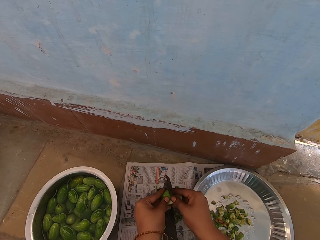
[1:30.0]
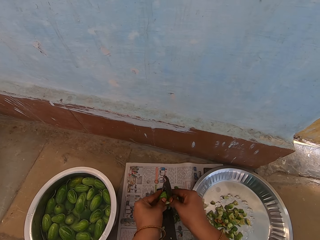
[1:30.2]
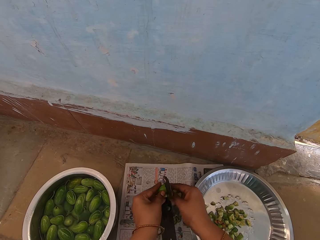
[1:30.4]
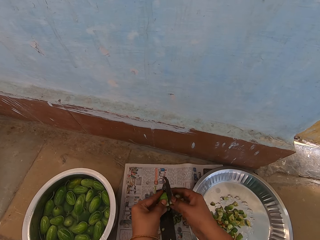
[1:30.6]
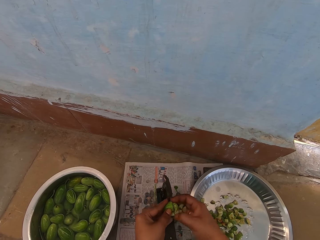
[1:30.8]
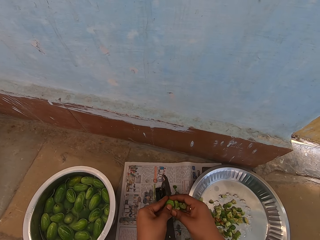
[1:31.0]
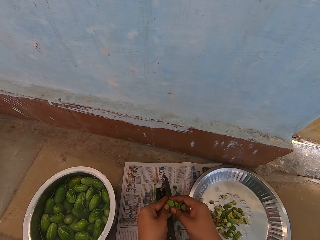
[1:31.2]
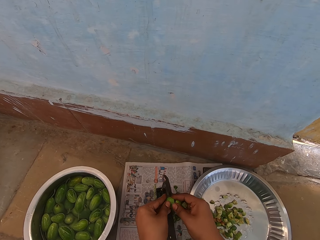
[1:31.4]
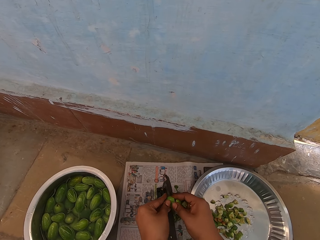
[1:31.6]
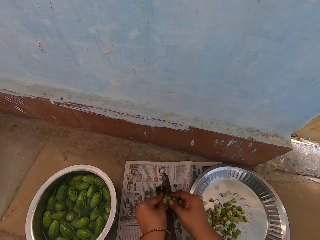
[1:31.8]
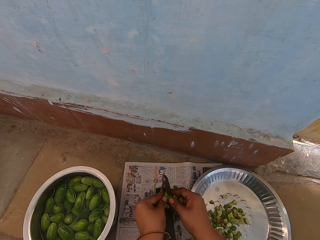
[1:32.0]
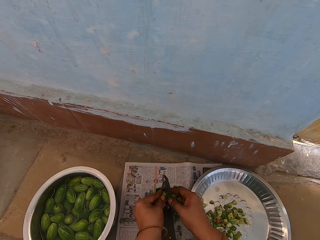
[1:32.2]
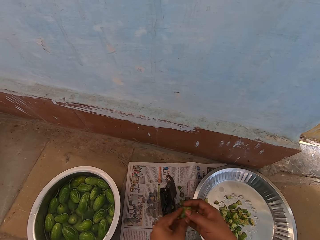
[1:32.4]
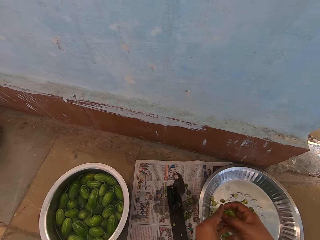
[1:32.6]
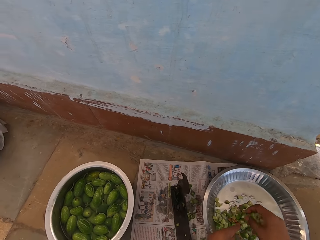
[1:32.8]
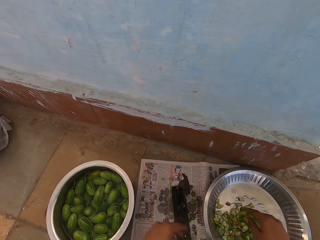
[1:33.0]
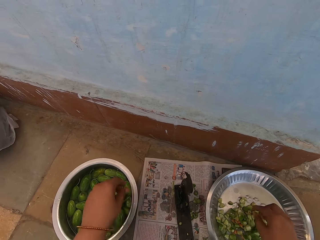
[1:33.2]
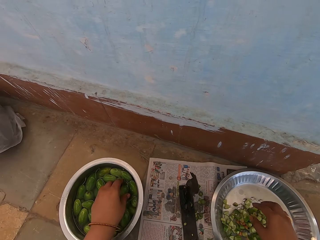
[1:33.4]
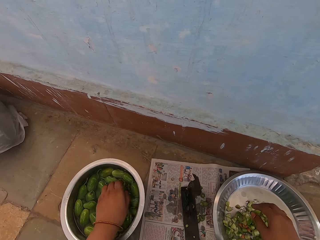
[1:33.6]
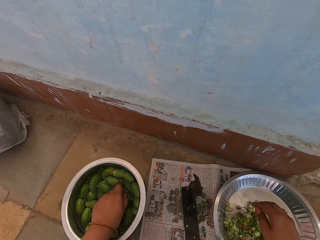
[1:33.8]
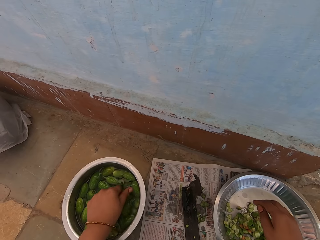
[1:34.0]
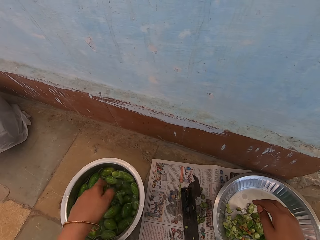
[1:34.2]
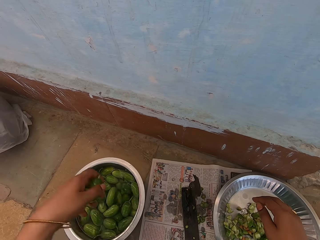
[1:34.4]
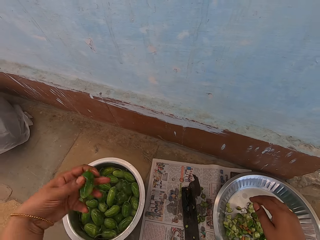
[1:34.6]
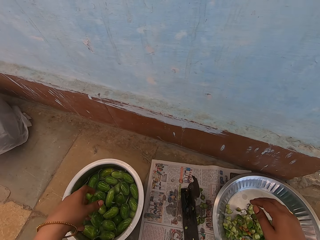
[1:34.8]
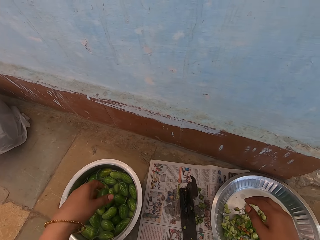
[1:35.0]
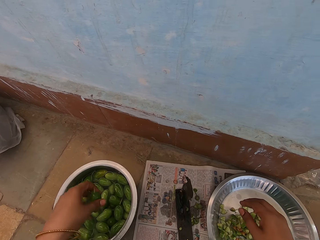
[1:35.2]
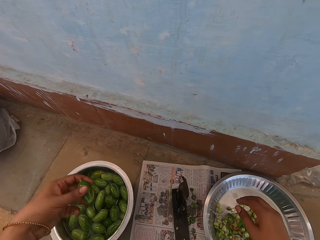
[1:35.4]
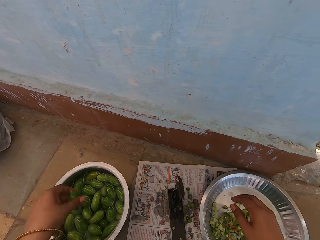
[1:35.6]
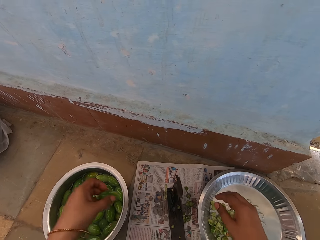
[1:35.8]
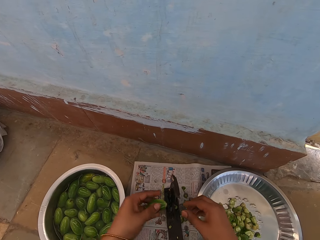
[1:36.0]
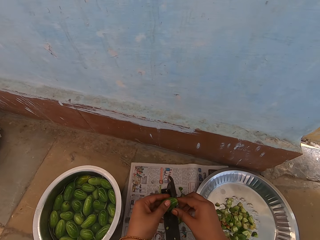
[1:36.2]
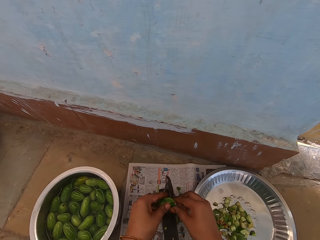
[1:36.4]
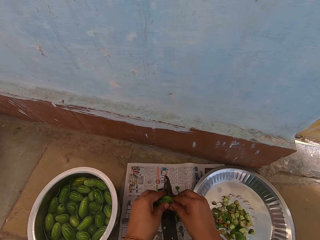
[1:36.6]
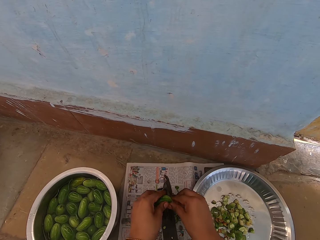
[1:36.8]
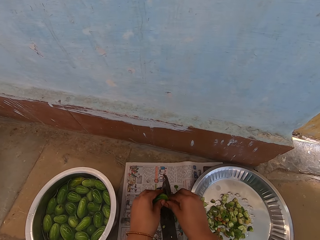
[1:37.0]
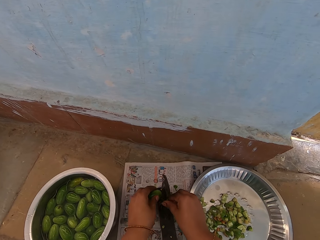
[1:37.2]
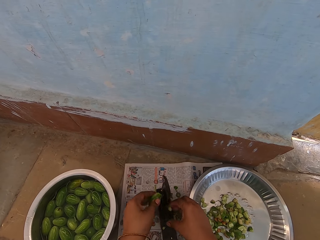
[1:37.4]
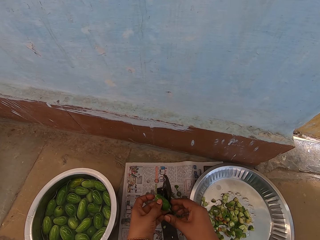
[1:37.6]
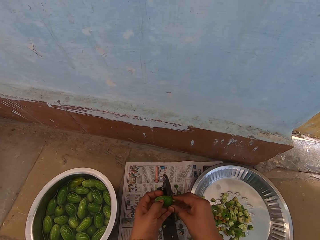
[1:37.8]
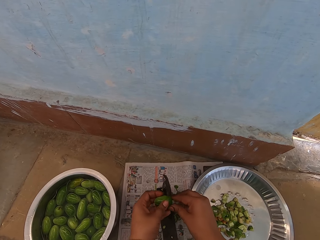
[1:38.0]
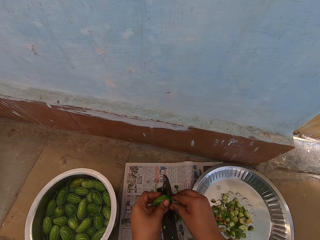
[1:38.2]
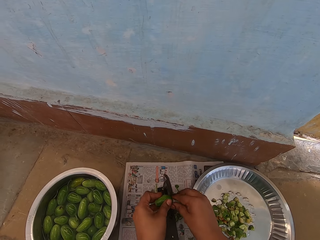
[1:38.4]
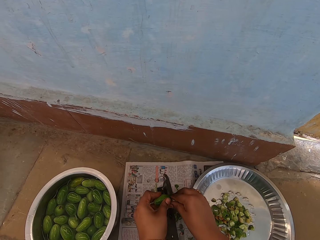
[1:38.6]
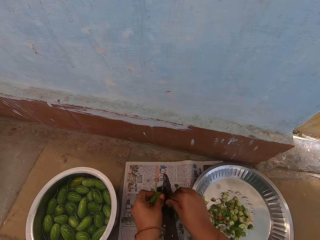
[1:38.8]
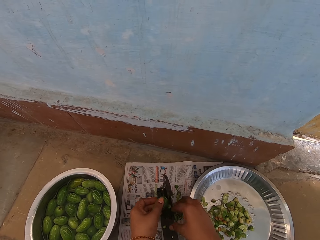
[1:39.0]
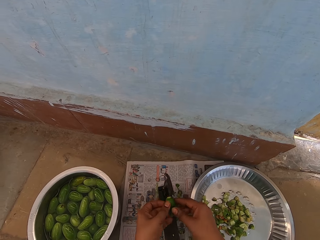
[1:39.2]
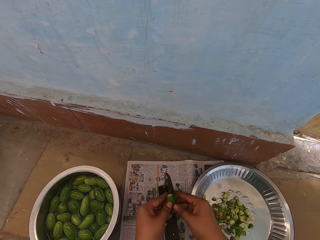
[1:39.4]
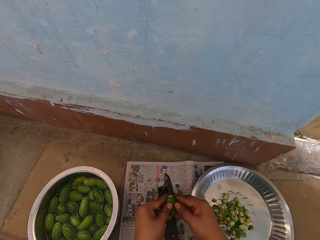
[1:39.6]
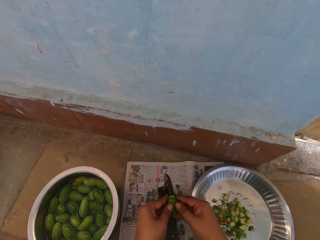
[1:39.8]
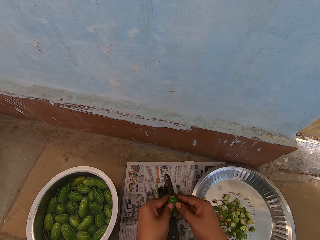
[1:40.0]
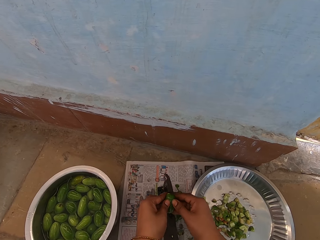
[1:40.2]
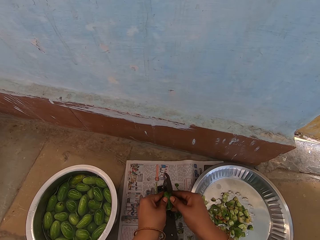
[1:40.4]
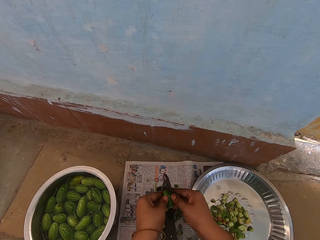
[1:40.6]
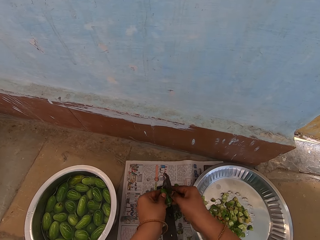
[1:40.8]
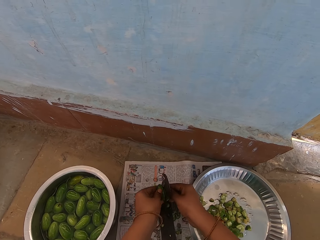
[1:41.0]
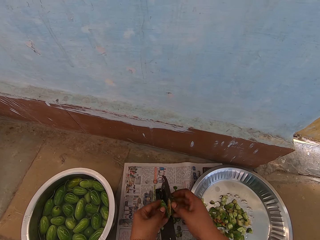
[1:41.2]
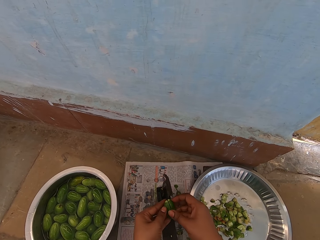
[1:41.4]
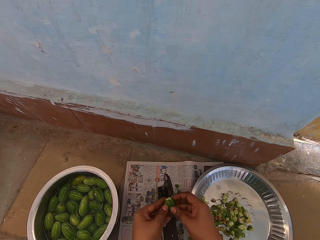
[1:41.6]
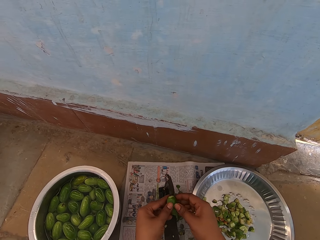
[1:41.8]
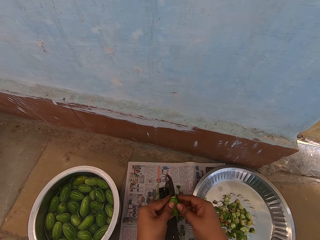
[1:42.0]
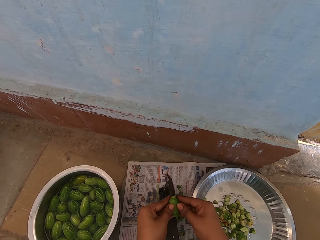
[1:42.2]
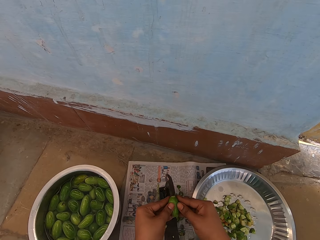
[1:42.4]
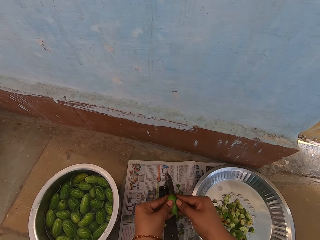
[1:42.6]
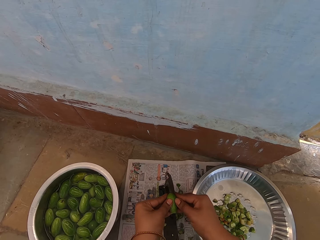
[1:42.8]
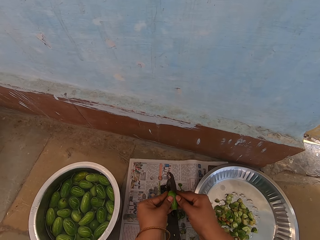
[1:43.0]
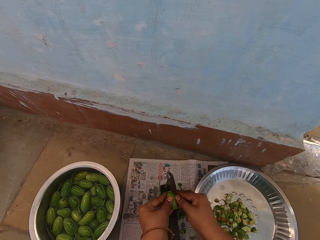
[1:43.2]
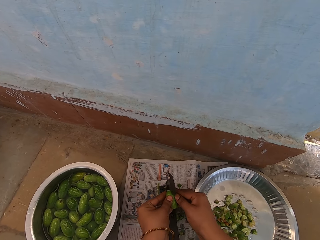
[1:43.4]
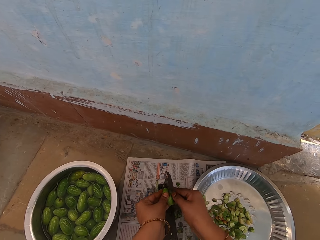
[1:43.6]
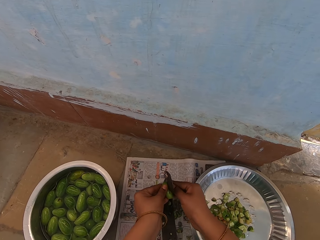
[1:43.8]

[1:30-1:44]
The camera wearer drops pieces of vegetable in the platter. They rinse the vegetable in the cooking pot. They pick the vegetable. They shake water off the vegetable. They cut off the vegetable tips with a vegetable cutter. They cut the vegetable into pieces with the vegetable cutter.

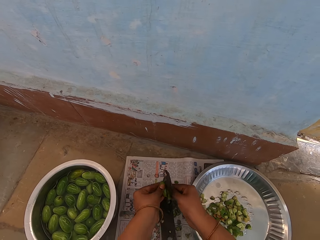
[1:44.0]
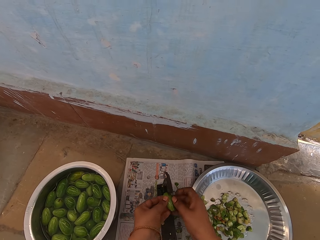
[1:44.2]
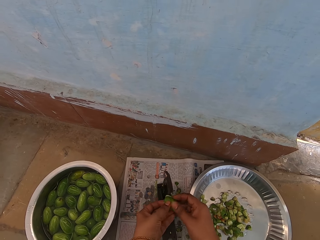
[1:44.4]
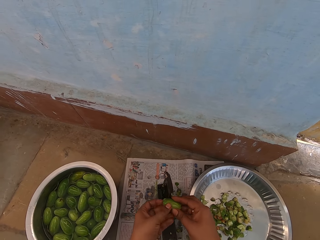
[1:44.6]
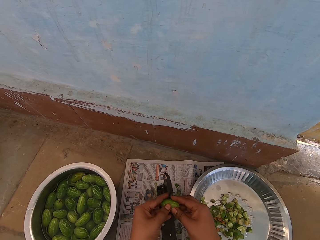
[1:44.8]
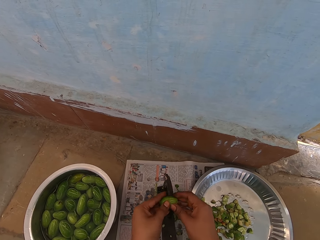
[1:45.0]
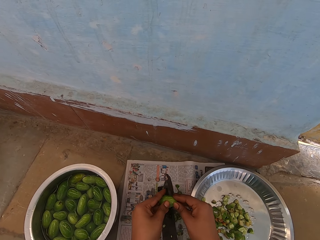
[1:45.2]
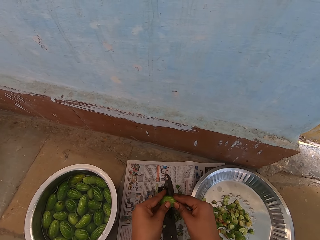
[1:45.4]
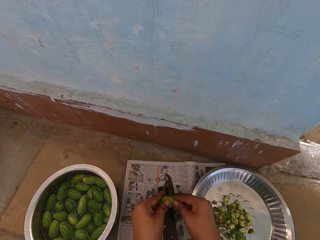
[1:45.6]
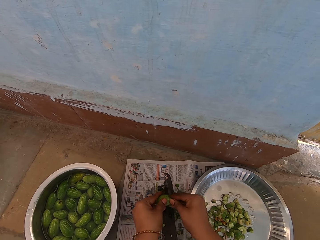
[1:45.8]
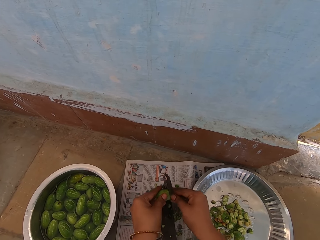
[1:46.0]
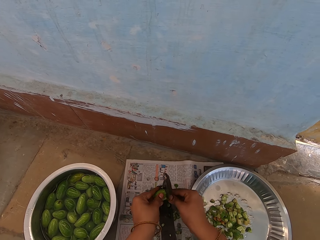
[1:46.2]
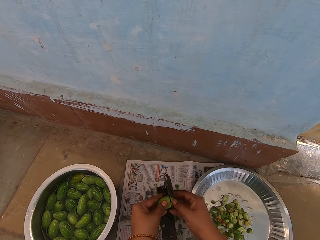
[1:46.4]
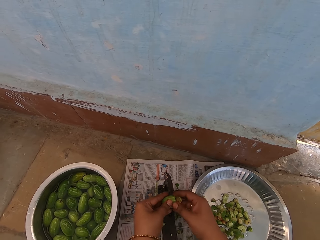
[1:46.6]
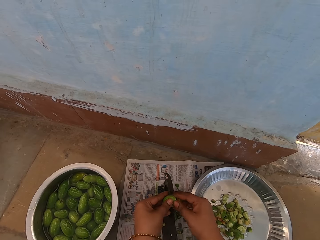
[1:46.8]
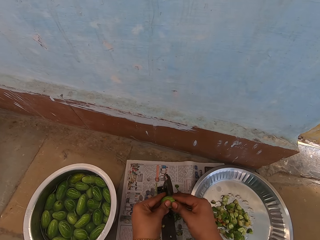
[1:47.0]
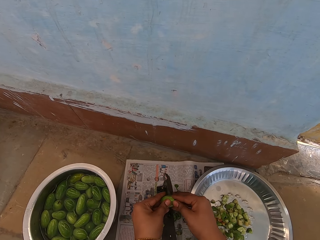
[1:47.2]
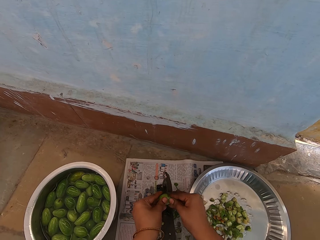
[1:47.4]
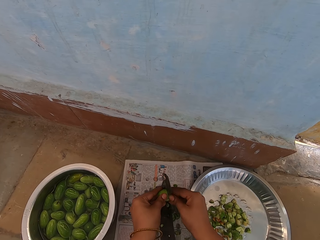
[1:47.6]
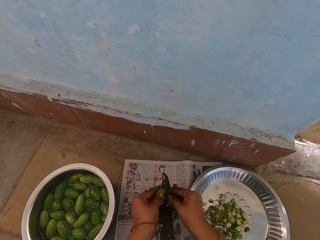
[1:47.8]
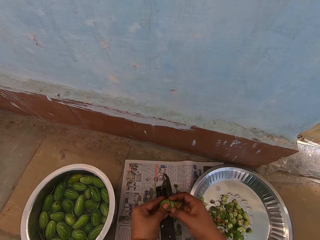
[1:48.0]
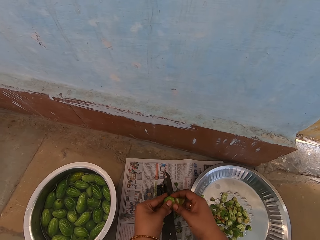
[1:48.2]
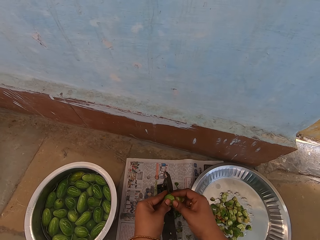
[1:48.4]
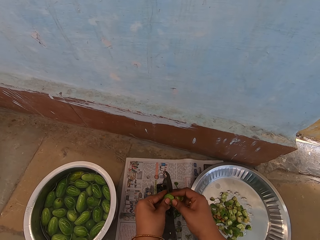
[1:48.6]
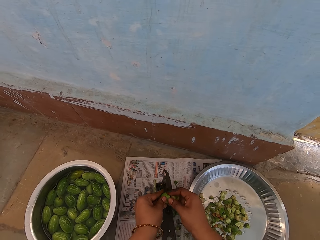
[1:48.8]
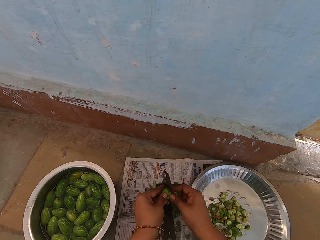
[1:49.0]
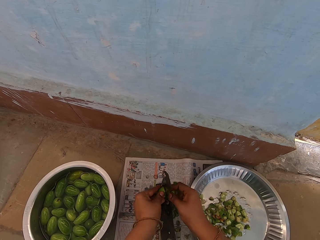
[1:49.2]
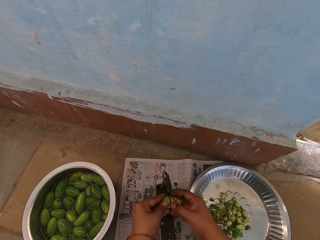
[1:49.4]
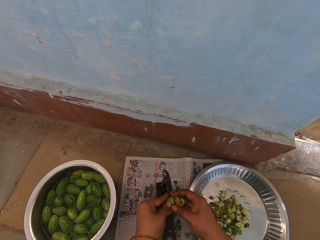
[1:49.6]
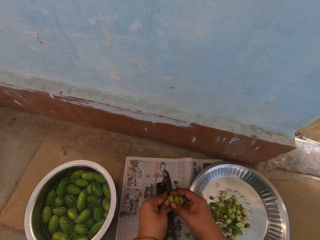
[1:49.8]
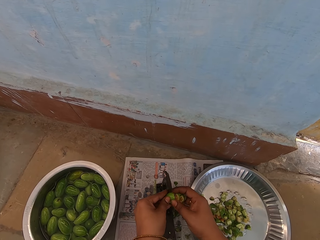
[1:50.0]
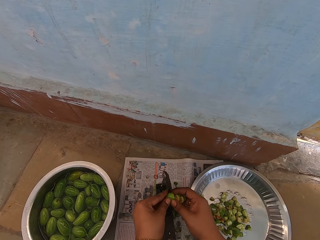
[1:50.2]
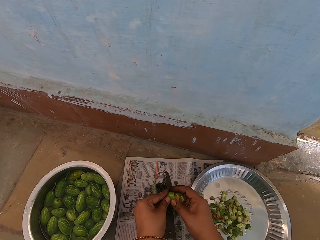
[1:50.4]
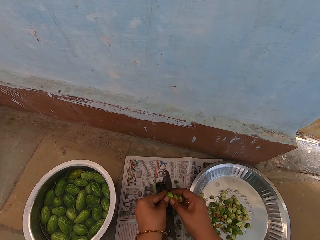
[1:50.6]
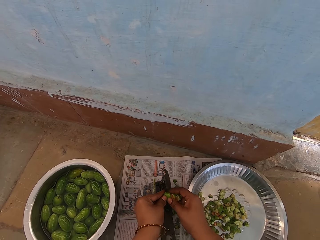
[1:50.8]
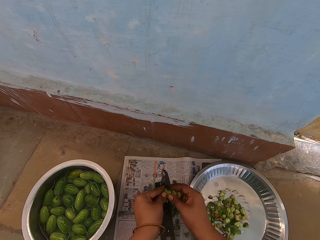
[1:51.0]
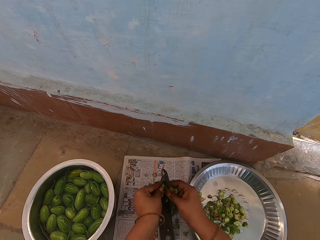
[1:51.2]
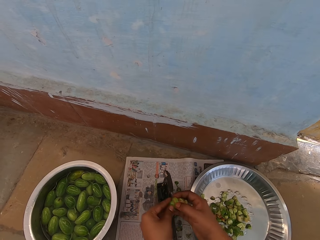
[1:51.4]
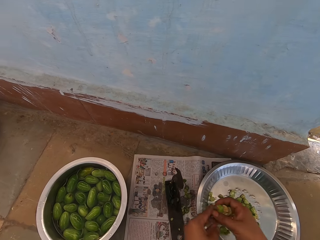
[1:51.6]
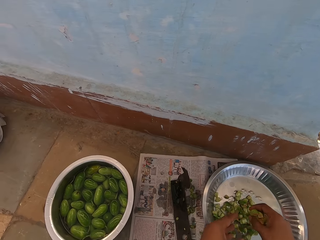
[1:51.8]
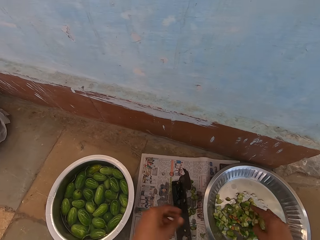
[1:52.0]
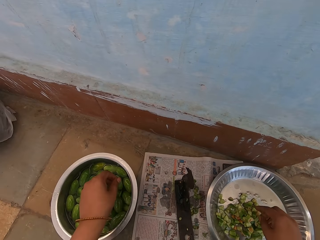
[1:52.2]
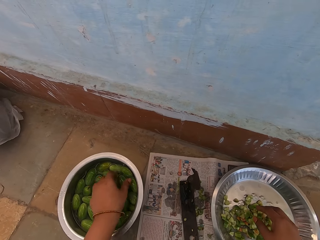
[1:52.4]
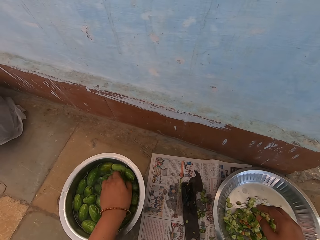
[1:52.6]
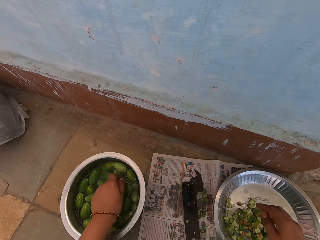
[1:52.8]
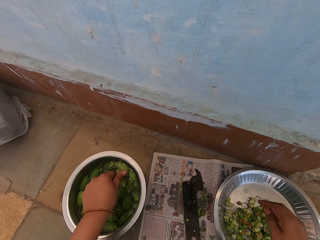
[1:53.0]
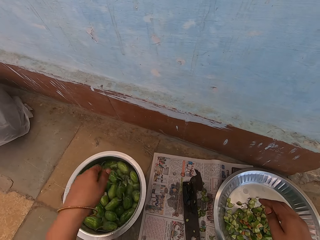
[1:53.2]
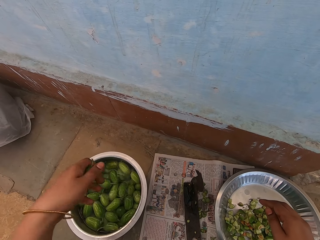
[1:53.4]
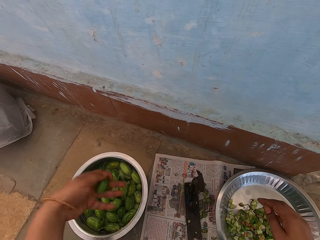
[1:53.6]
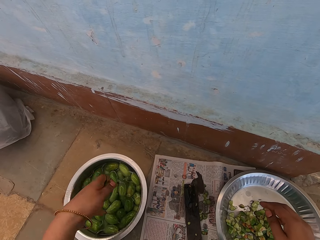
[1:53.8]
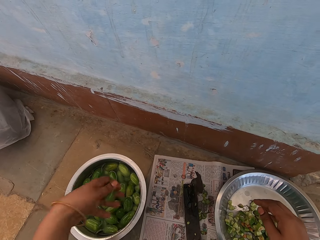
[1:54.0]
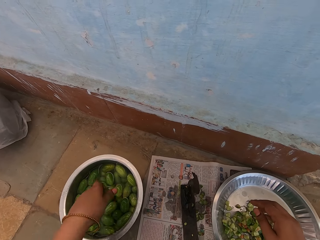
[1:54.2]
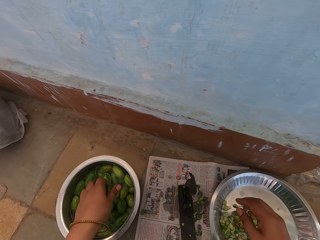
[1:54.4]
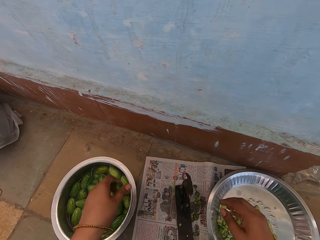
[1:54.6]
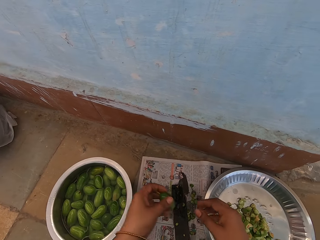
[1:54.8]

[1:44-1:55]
The camera wearer drops pieces of vegetable in the platter. They rinse the vegetable in the cooking pot. They pick the vegetable. They shake water off the vegetable.
